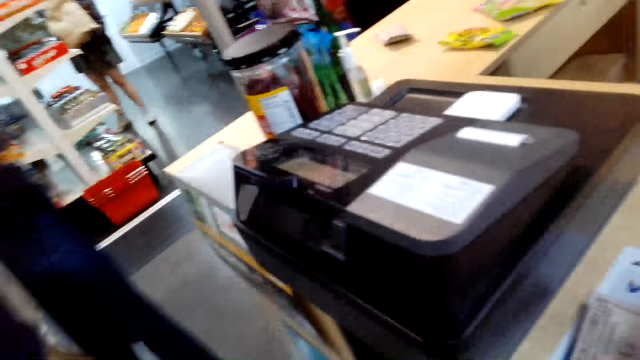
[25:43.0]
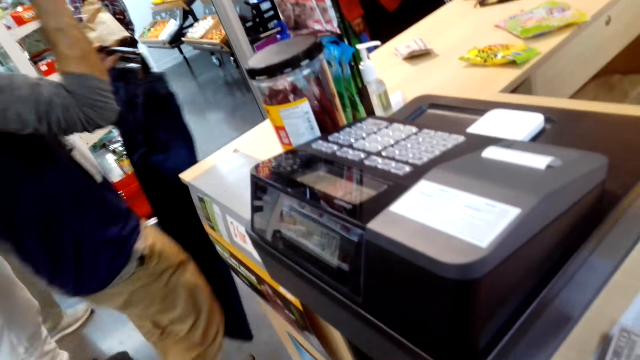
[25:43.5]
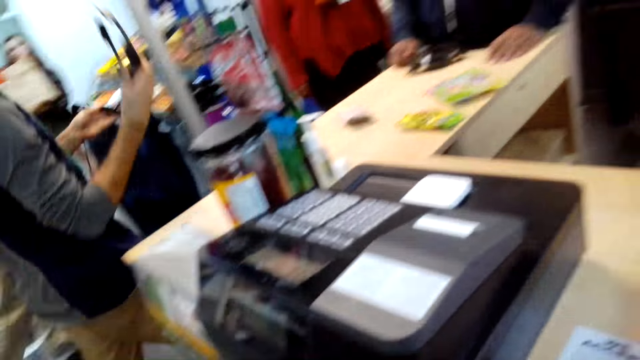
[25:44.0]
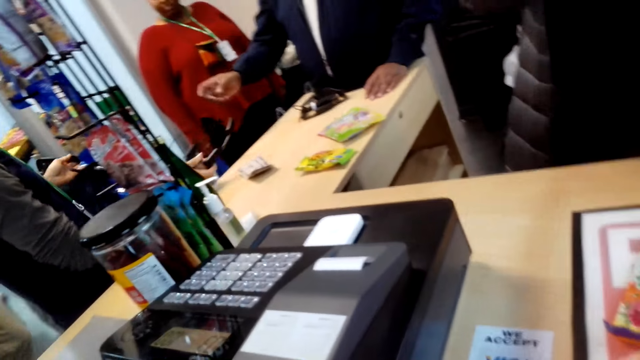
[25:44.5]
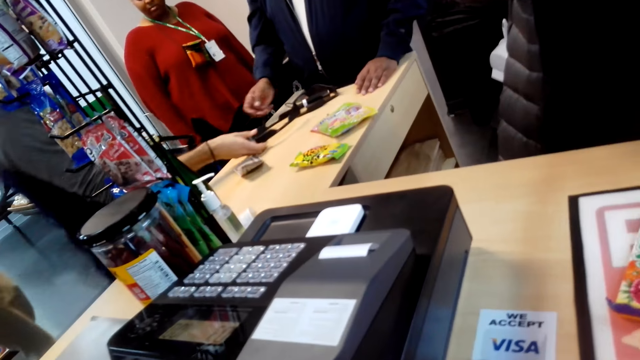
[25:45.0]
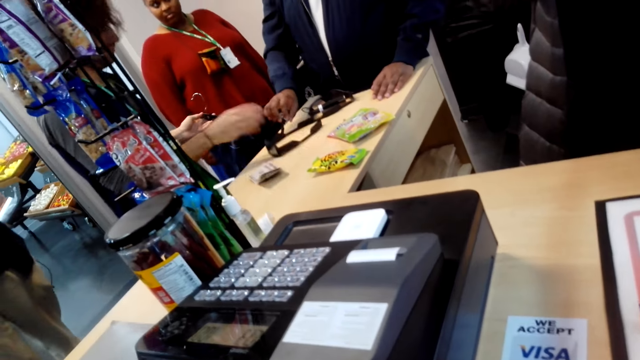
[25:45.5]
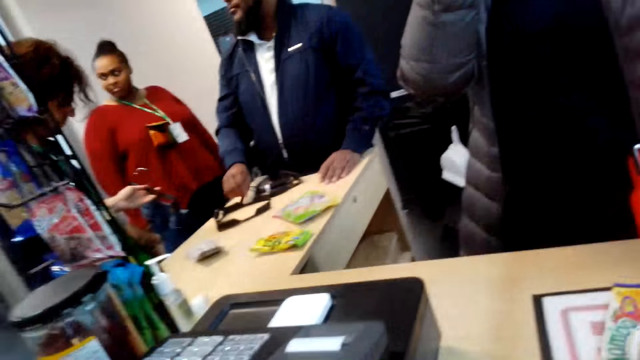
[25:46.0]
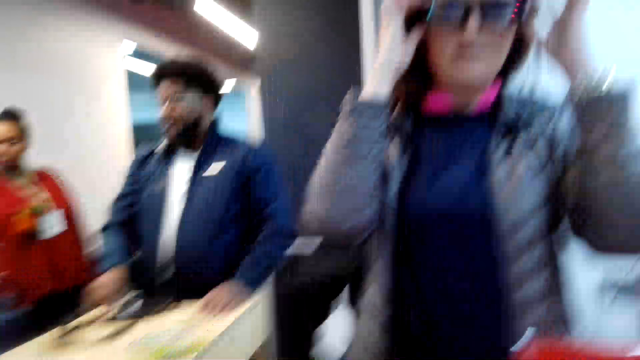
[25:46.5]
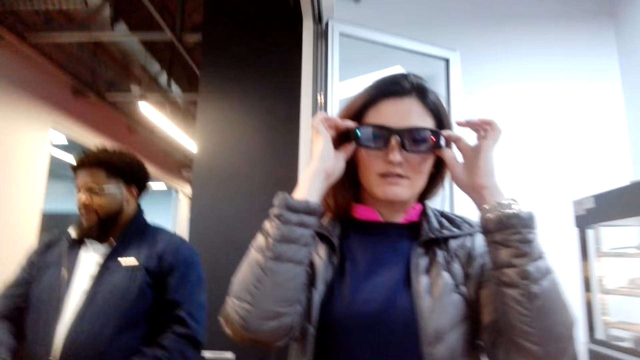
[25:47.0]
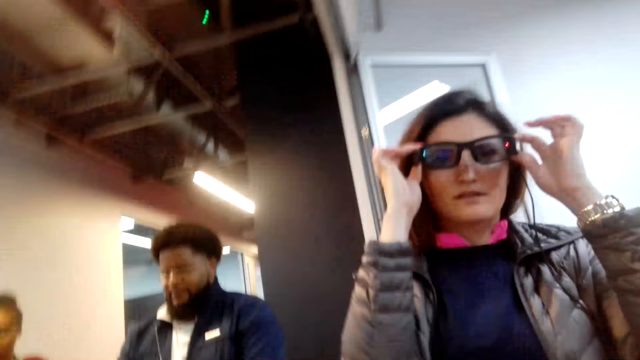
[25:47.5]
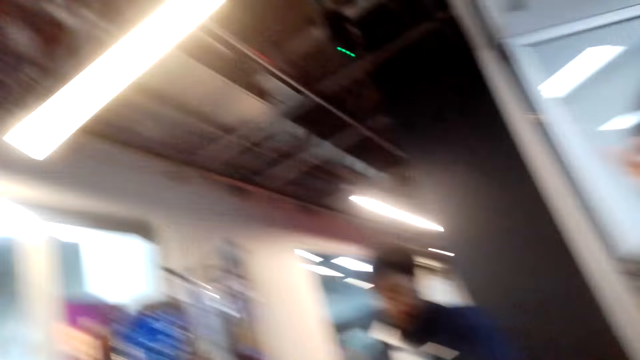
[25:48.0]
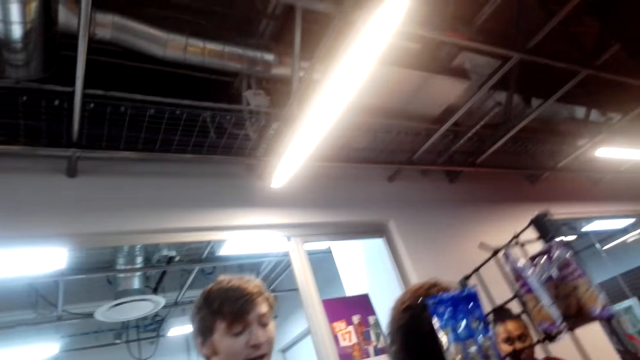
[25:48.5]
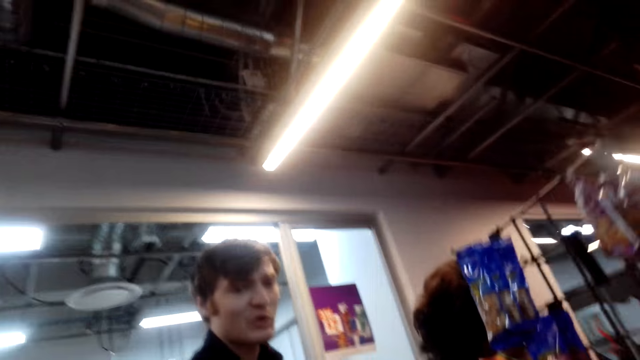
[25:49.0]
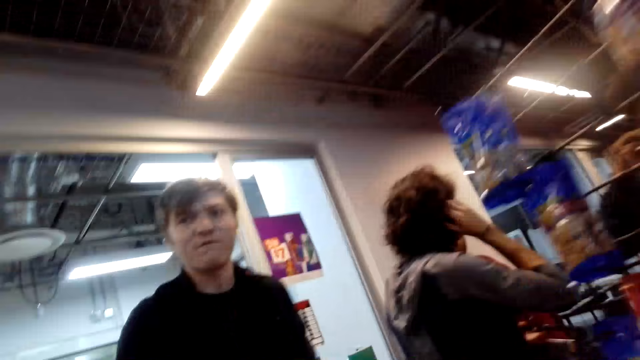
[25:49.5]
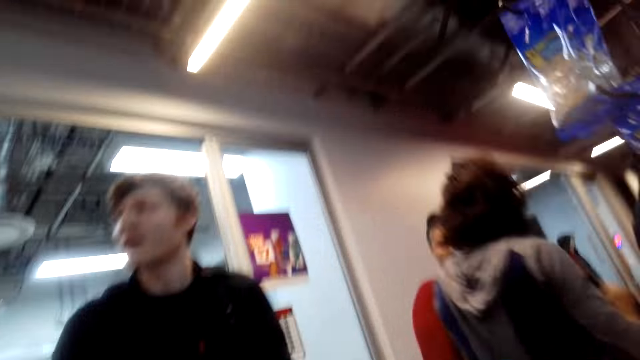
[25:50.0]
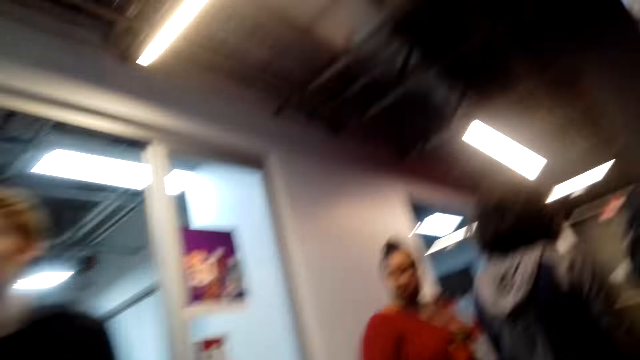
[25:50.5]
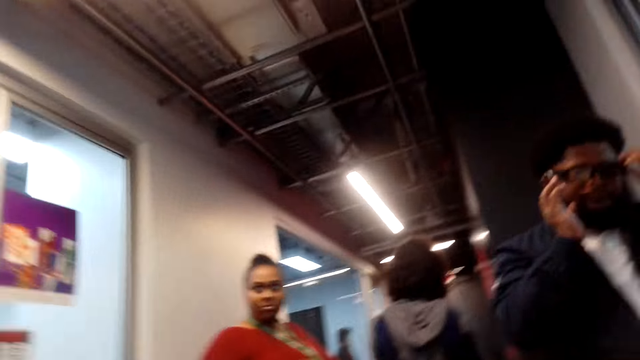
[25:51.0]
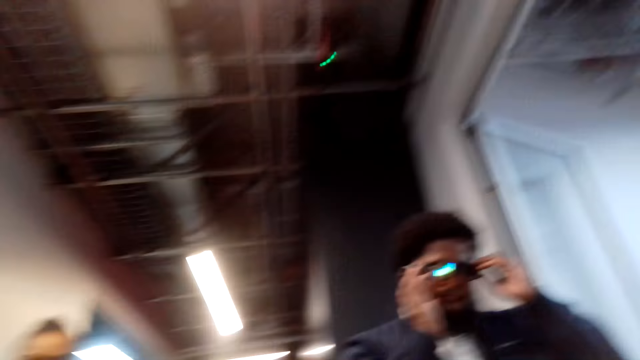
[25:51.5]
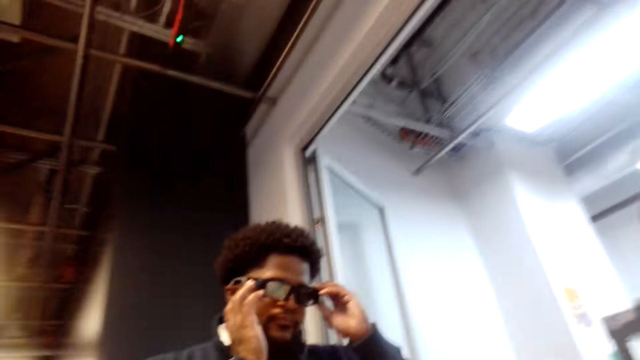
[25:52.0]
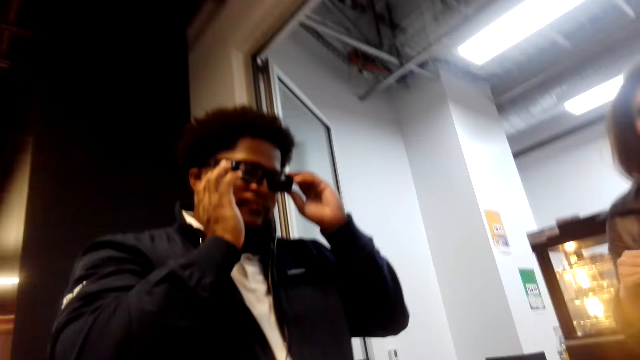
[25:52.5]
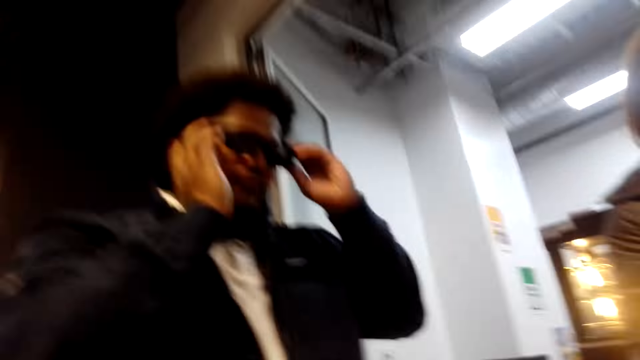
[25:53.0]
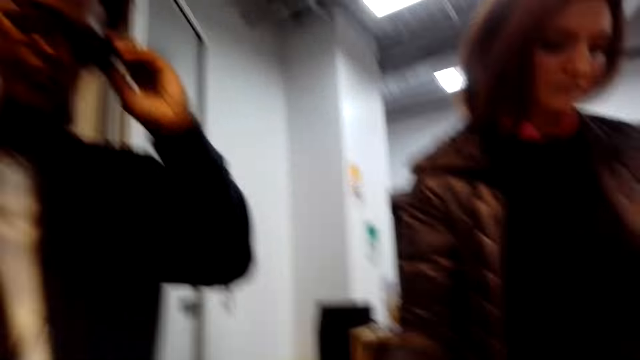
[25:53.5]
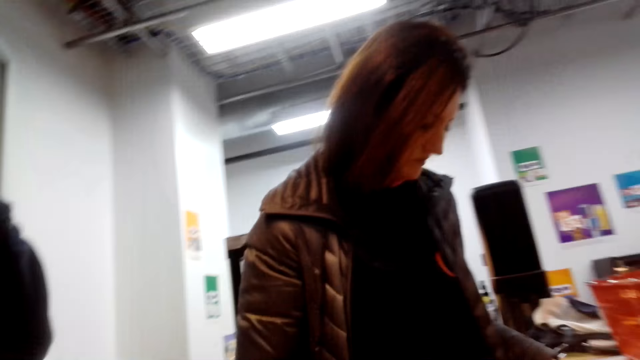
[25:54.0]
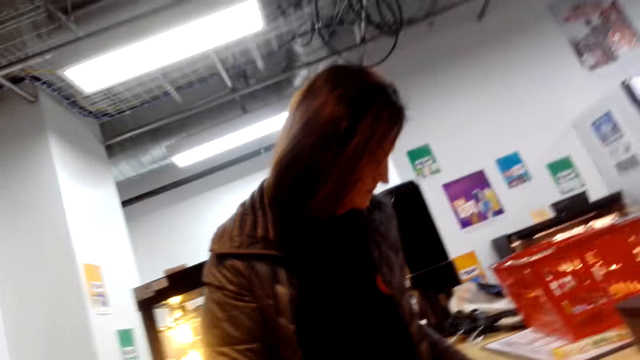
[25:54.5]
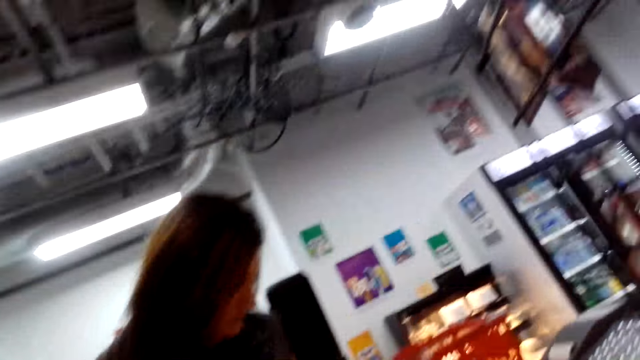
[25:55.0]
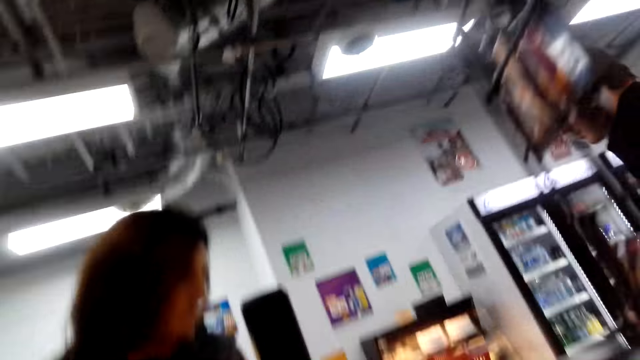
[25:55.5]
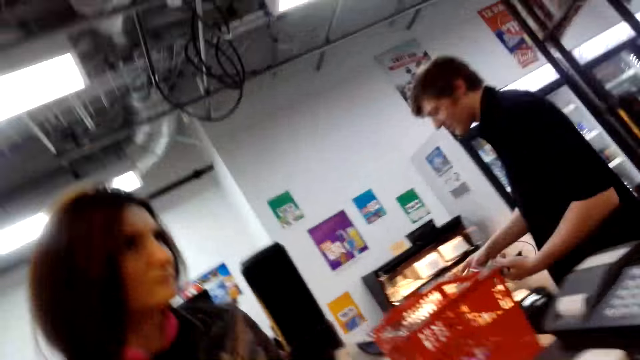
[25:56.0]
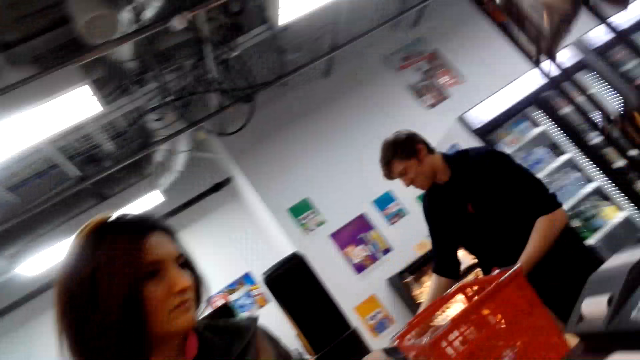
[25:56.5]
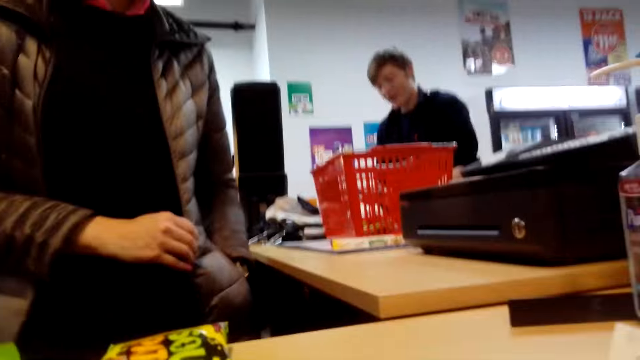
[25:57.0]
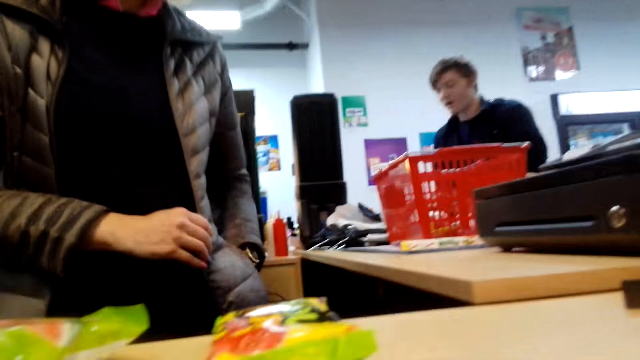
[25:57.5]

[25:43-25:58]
A woman adjusts glasses. The camera wearer looks around. The woman puts some clothes on the cashier desk. The camera wearer walks around. They look around.

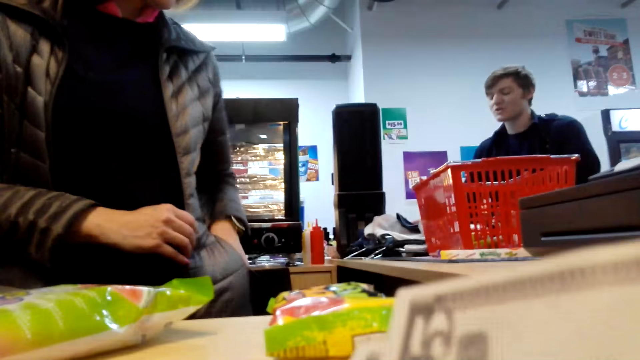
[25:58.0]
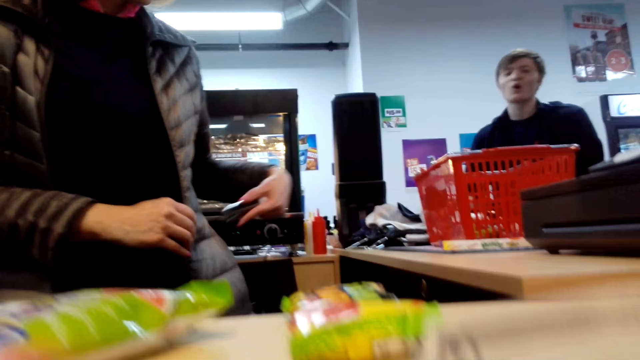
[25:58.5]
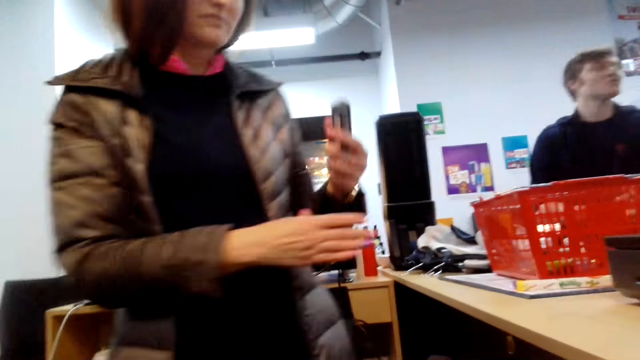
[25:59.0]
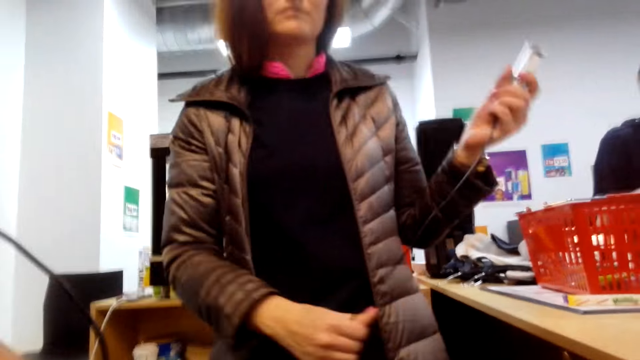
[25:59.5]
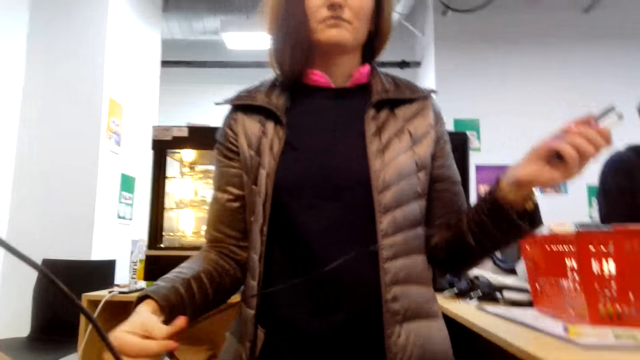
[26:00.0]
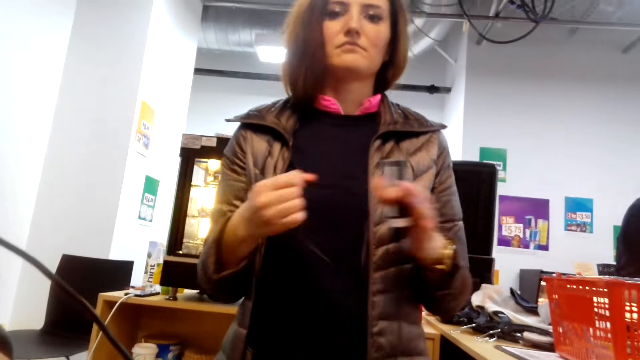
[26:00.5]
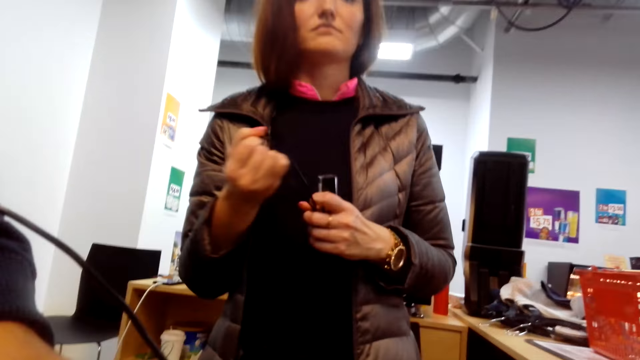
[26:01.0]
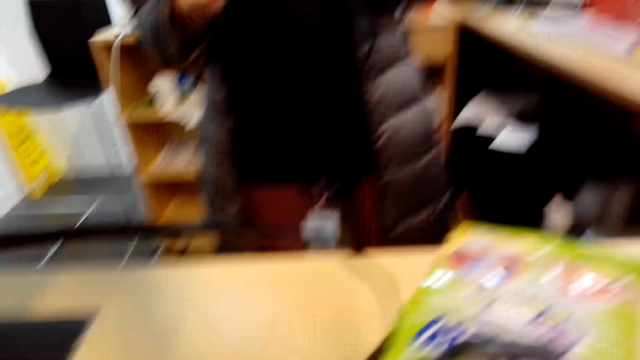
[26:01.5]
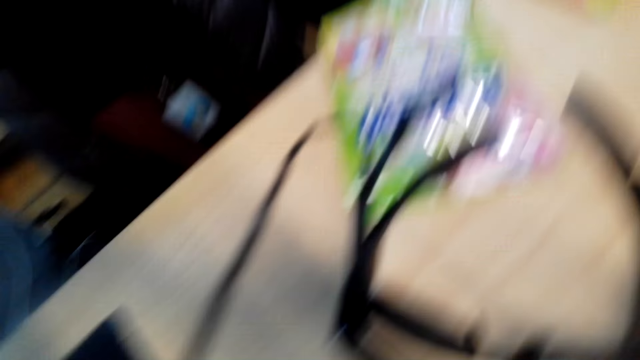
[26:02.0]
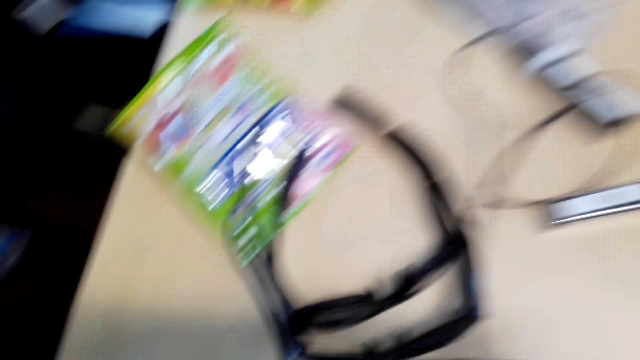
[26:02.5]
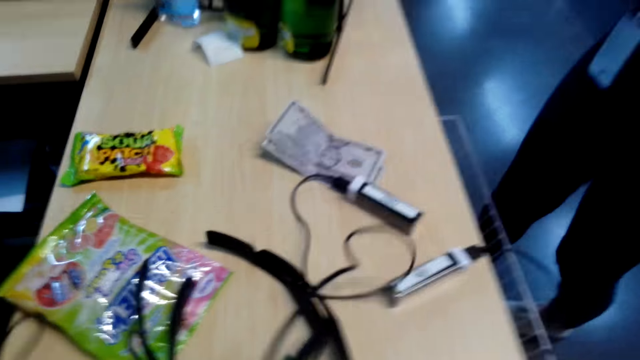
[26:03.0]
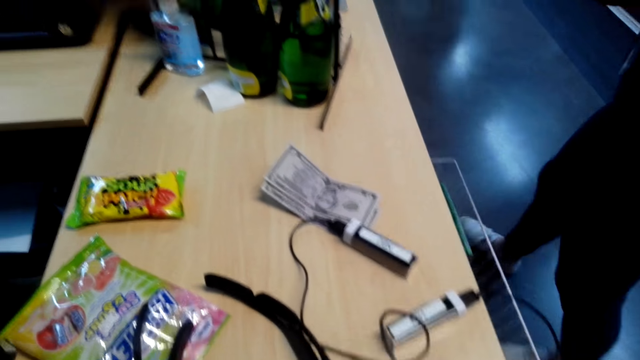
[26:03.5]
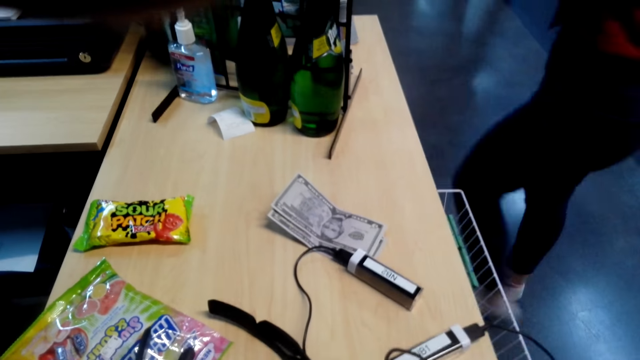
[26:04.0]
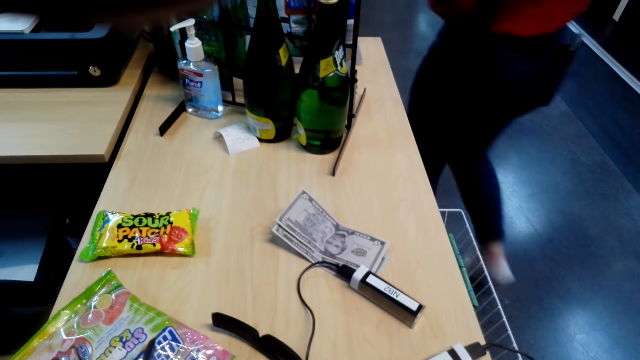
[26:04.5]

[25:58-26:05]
A woman pulls something. The camera wearer looks around.
